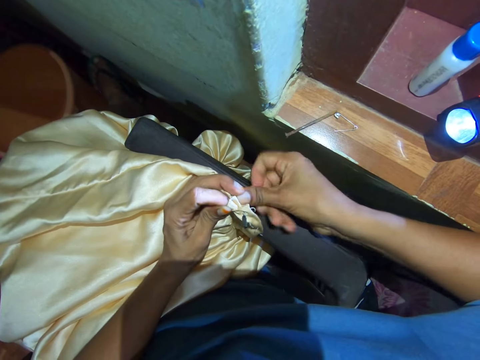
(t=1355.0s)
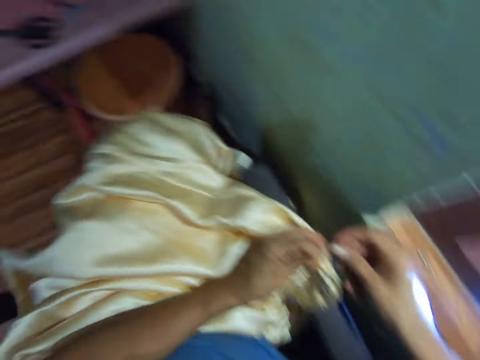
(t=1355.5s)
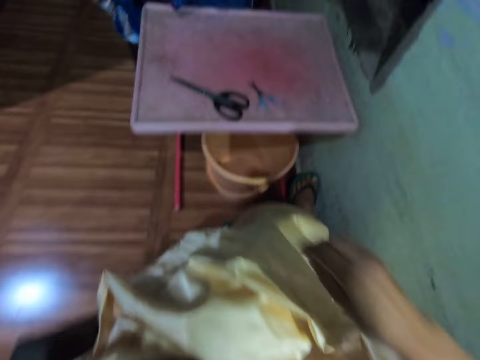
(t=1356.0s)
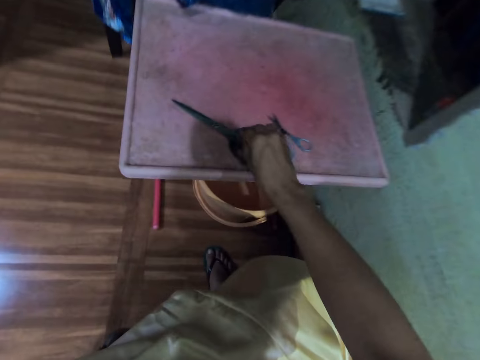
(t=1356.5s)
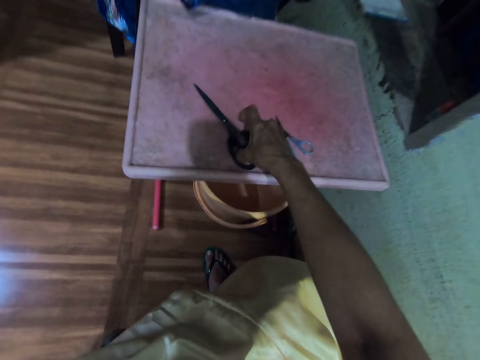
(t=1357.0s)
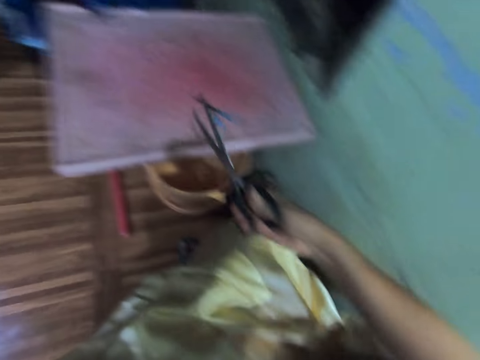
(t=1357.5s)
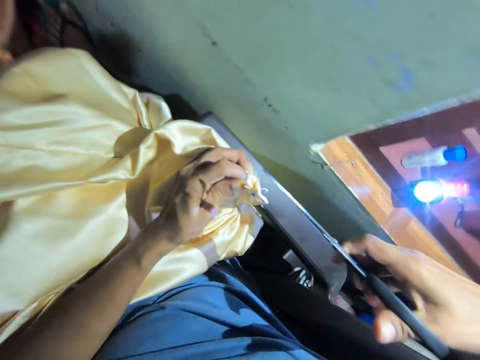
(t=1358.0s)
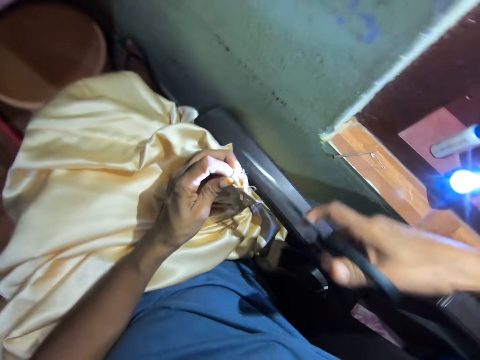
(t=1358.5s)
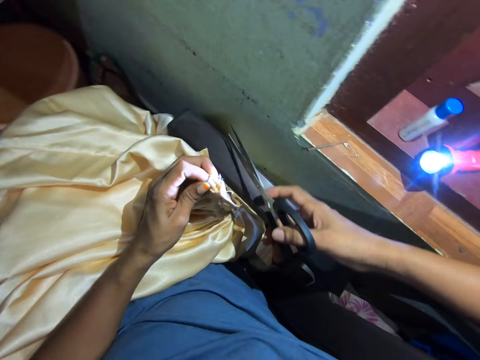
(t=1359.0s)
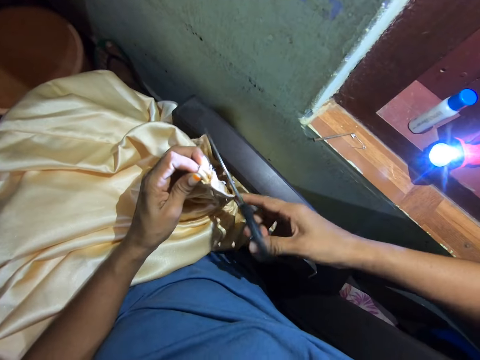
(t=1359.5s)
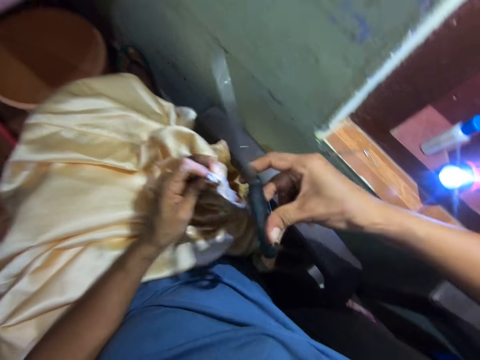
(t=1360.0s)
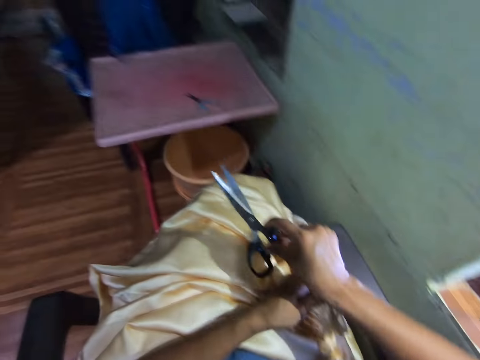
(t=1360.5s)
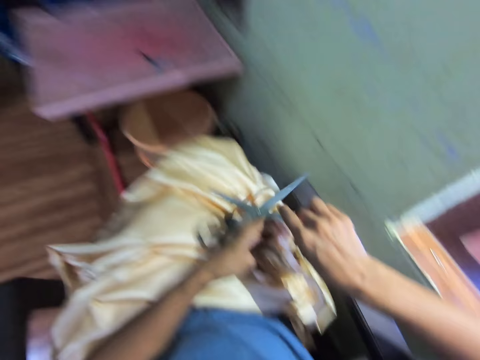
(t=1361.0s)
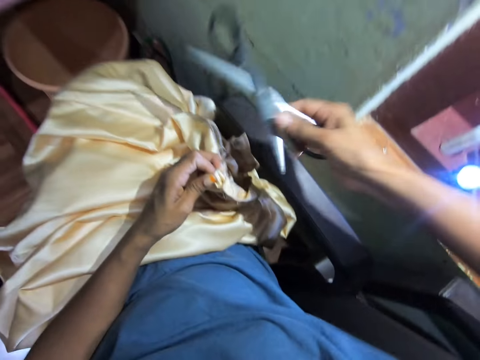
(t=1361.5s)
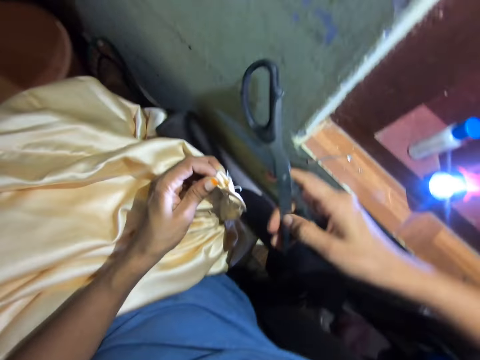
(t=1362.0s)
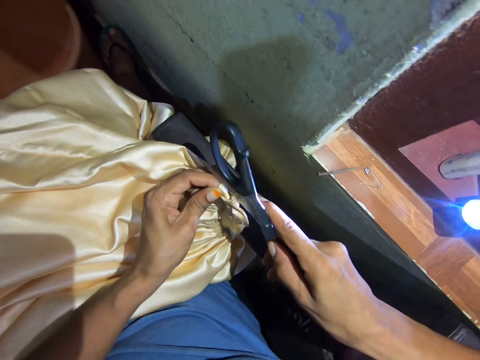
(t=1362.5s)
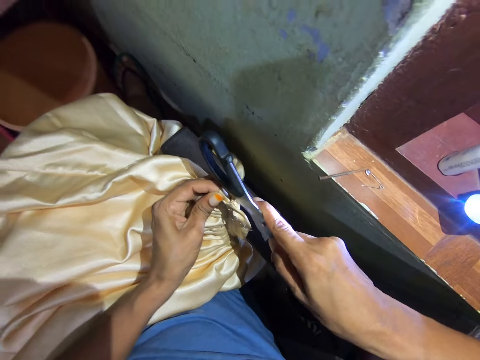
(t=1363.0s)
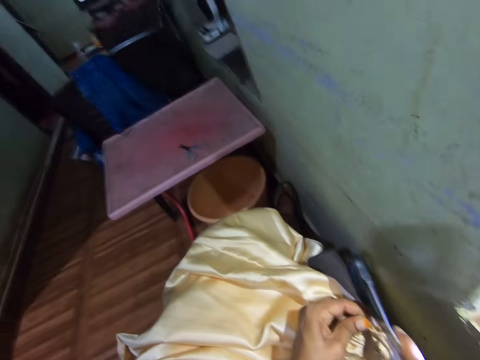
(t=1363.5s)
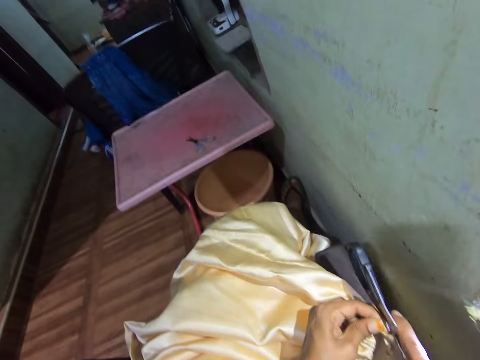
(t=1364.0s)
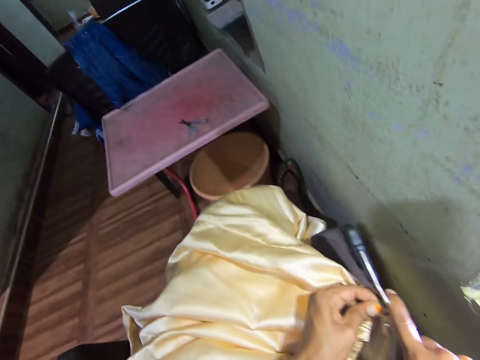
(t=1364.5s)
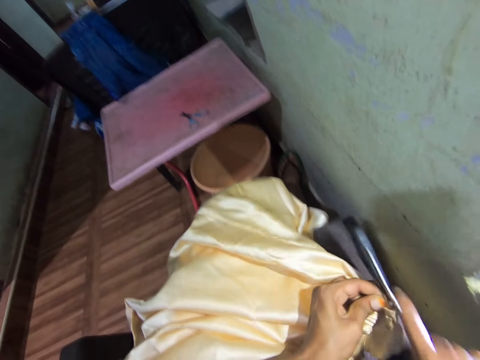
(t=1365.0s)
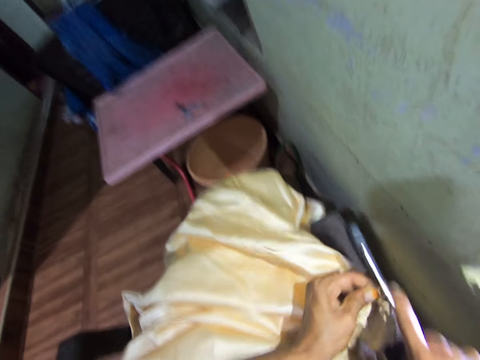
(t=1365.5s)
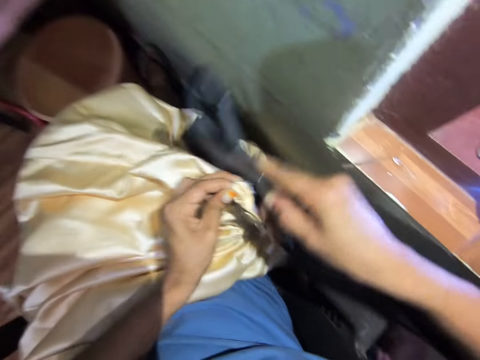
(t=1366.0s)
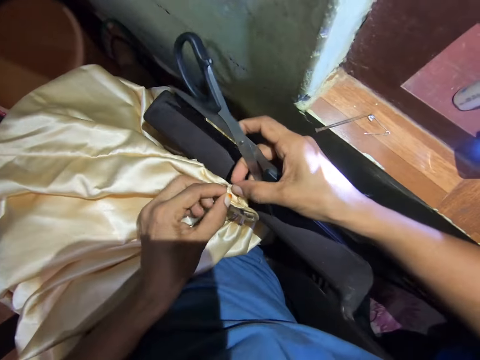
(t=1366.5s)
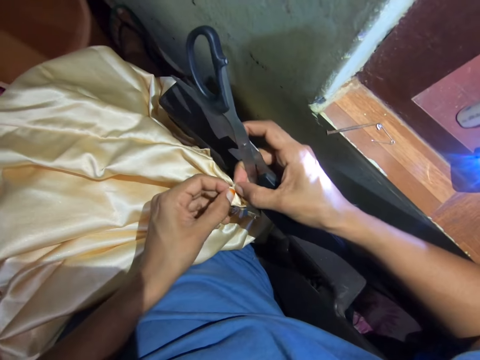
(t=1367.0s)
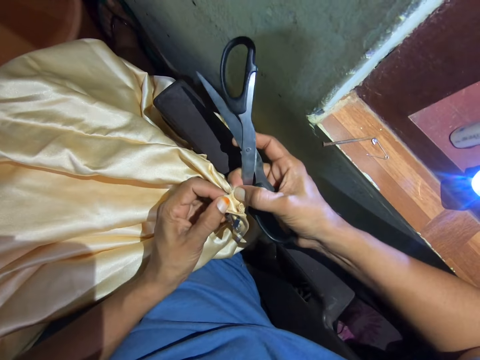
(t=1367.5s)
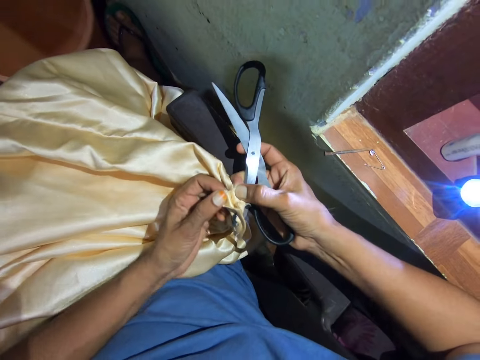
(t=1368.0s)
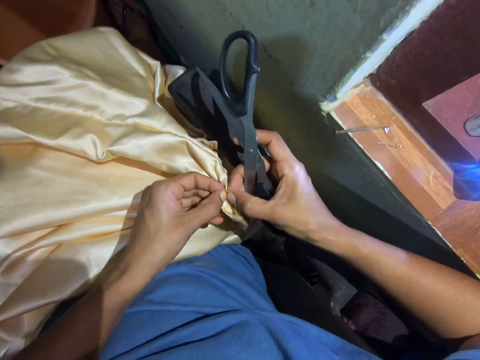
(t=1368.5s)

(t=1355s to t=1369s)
The camera wearer picks up the black scissors. They cut the piece of cloth. They cut the fabric with the scissors. They tear the fabric stitches.

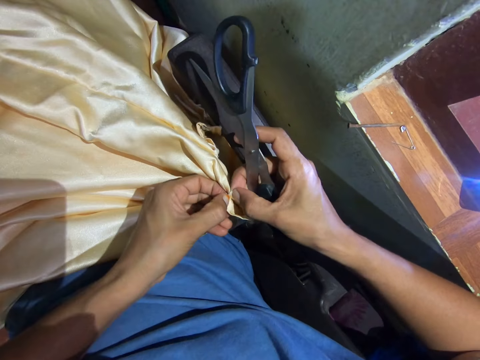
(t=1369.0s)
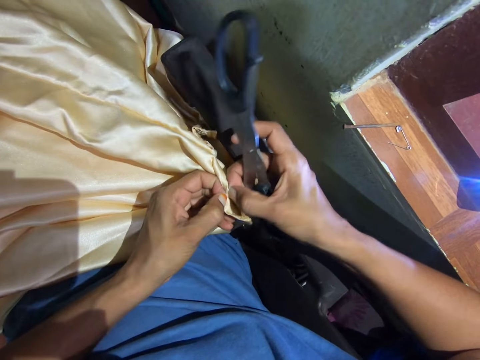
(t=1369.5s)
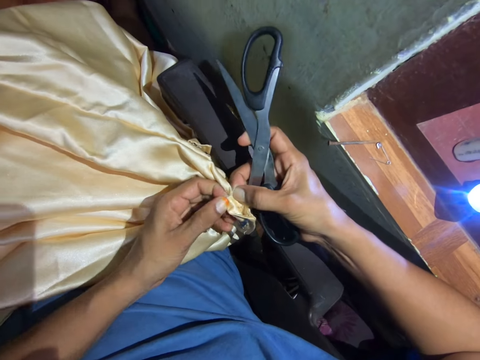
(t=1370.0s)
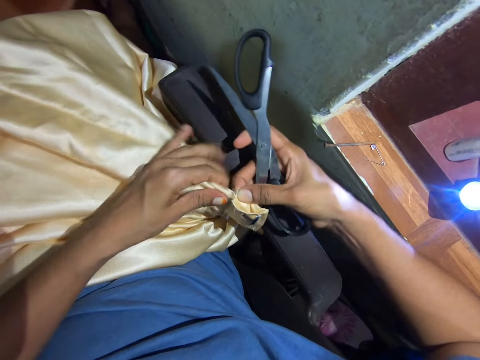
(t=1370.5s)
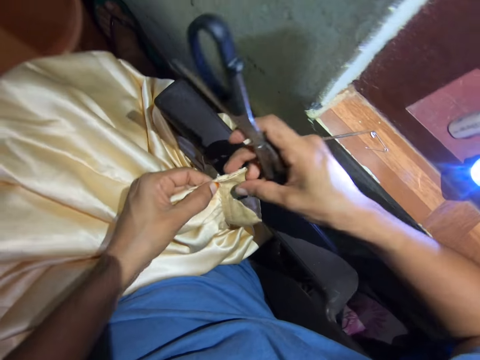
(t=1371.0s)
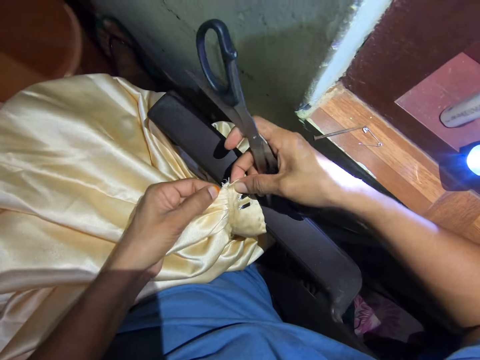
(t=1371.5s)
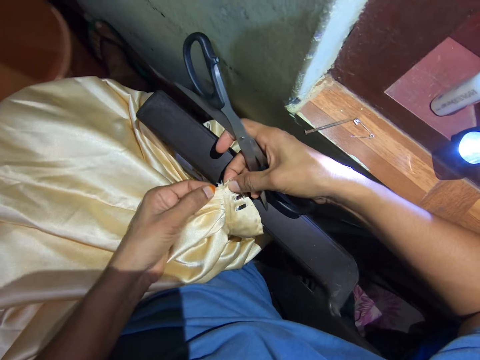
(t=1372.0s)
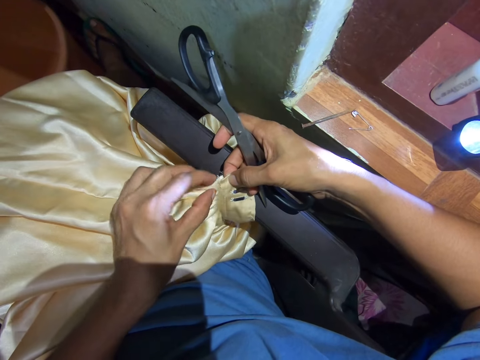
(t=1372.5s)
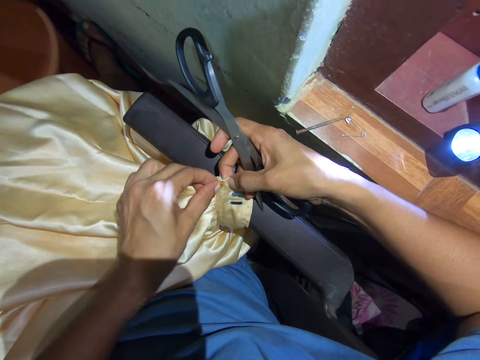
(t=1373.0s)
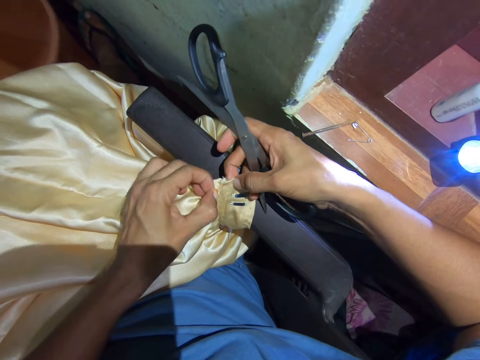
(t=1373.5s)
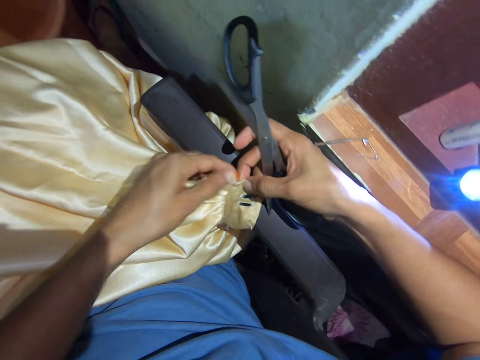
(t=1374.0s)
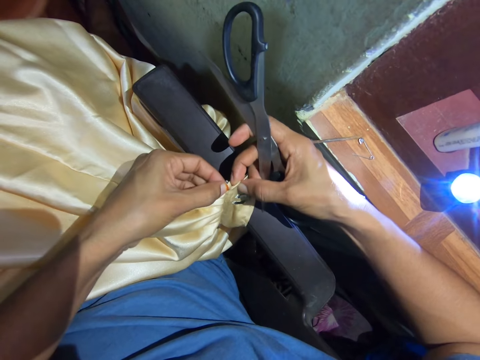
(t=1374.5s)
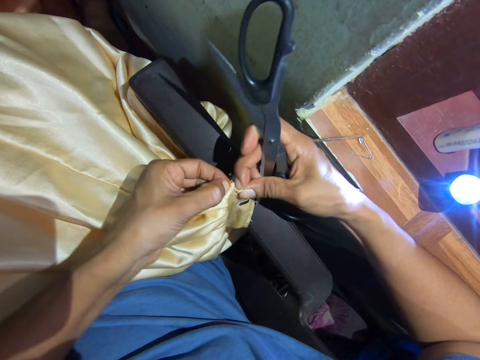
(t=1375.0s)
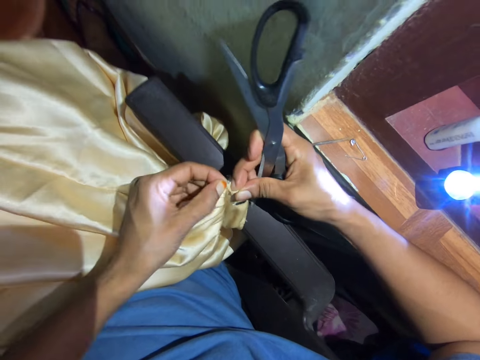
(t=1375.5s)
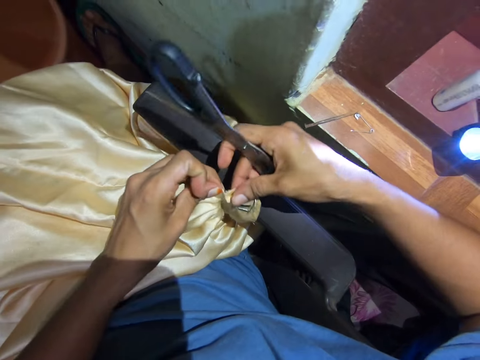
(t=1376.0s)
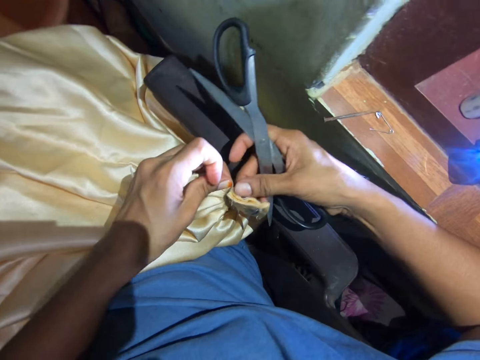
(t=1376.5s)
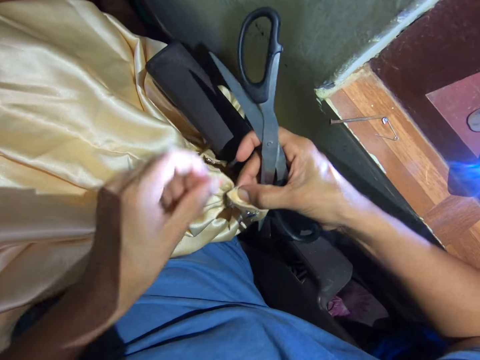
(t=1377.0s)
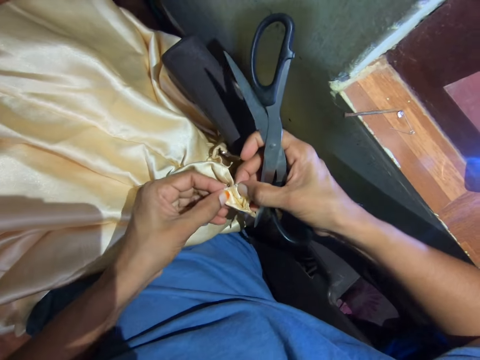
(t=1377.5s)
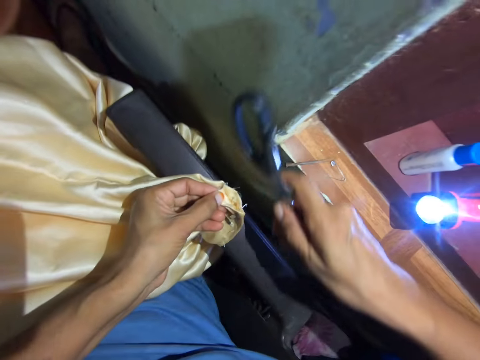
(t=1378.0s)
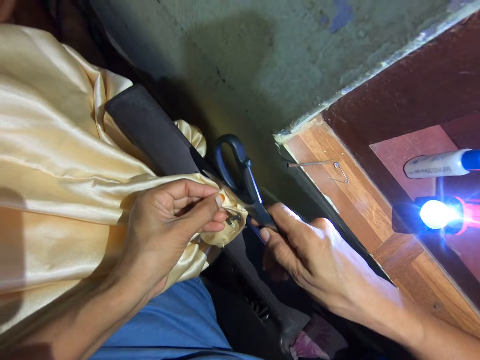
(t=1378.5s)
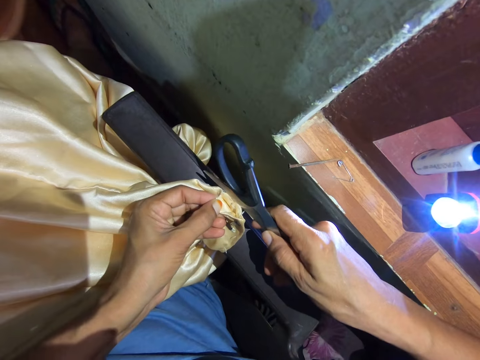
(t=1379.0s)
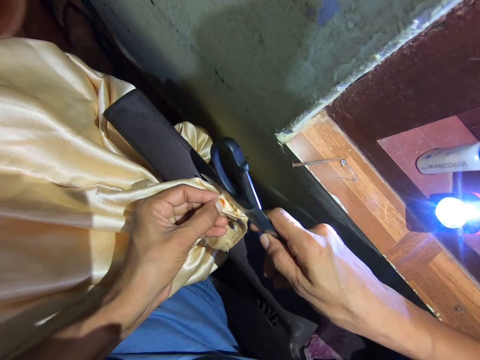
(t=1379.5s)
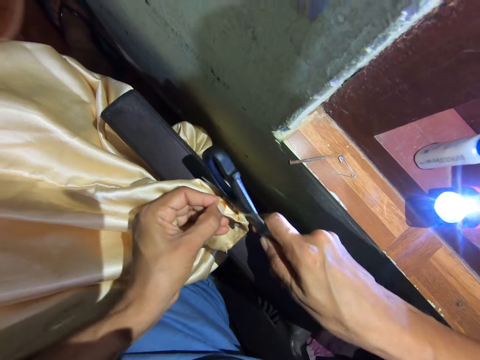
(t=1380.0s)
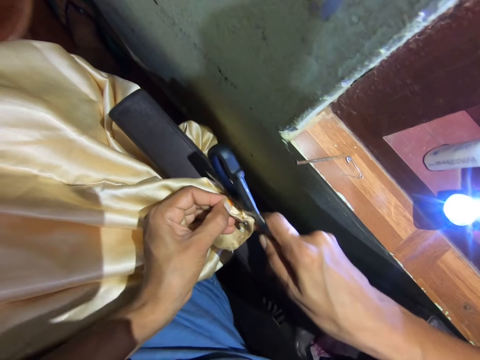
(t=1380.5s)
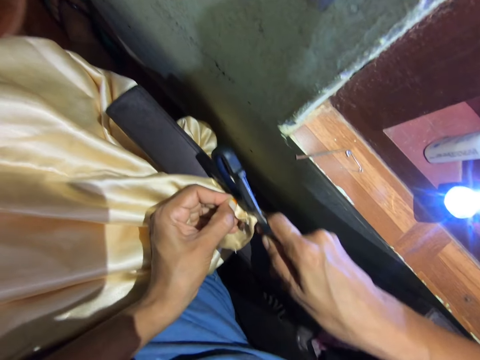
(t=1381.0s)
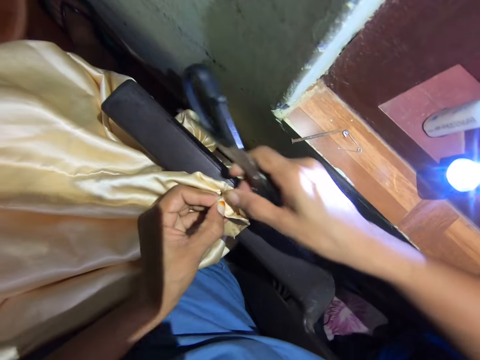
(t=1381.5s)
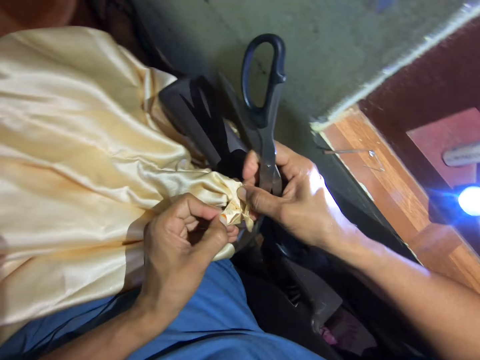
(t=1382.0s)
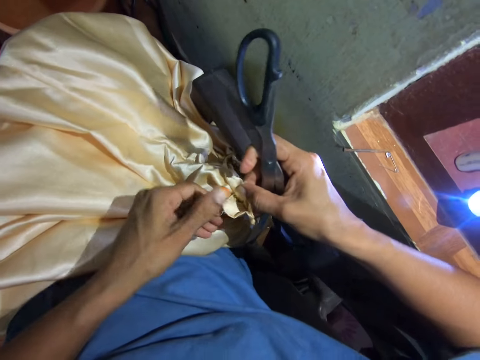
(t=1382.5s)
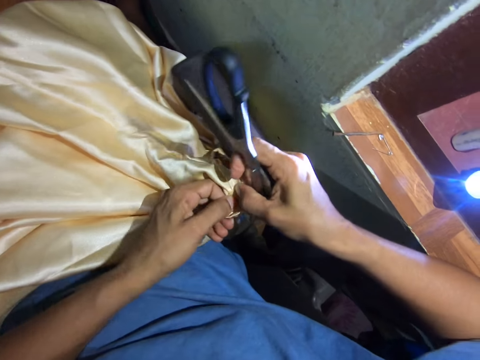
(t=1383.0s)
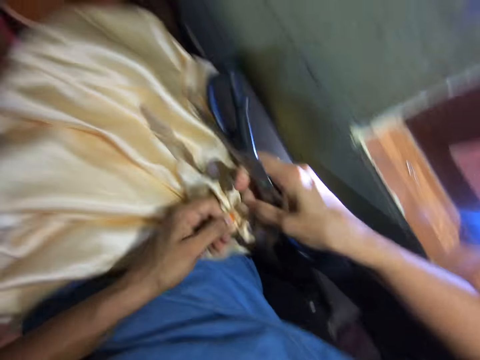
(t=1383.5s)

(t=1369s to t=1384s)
The camera wearer pulls the cloth. They turn the fabric, look at the fabric, and remove fabric stitches with the left hand. They turn the fabric. They cut the fabric stitches with the scissors. They tear the fabric stitches with the hands. They pull the cloth.
